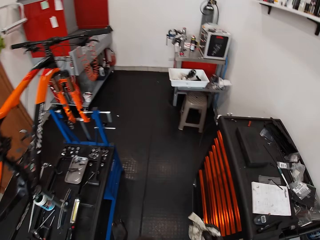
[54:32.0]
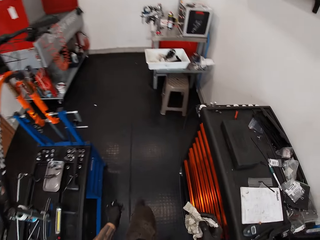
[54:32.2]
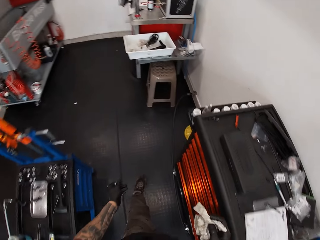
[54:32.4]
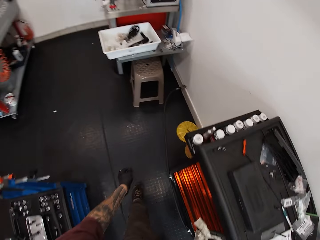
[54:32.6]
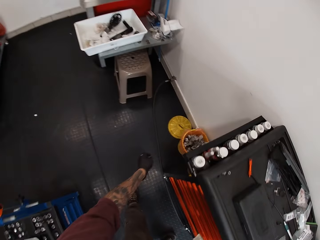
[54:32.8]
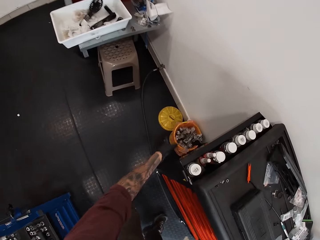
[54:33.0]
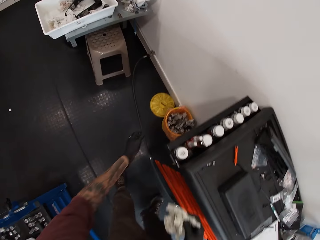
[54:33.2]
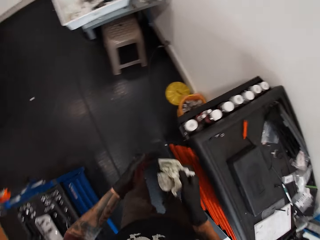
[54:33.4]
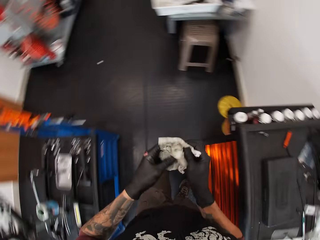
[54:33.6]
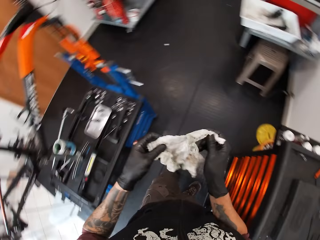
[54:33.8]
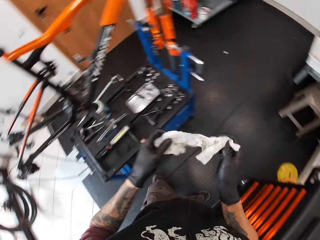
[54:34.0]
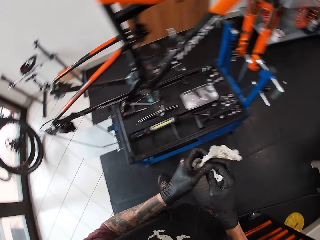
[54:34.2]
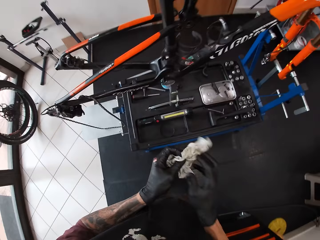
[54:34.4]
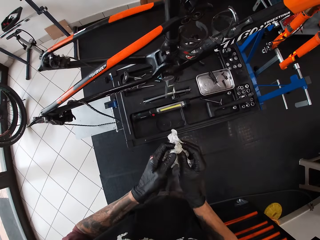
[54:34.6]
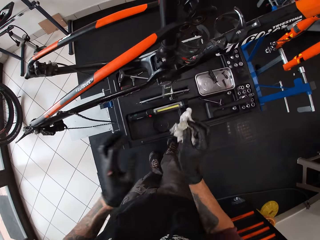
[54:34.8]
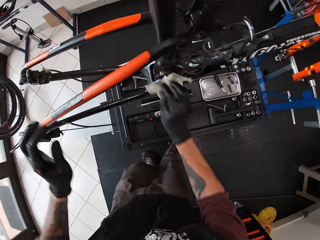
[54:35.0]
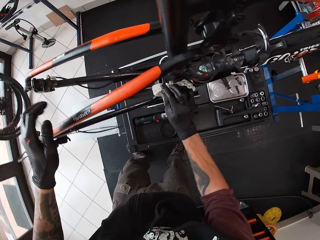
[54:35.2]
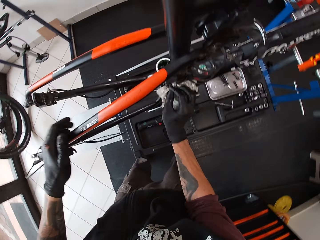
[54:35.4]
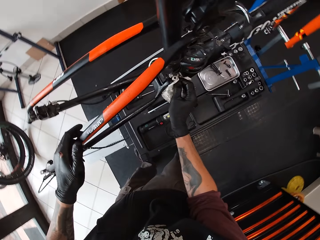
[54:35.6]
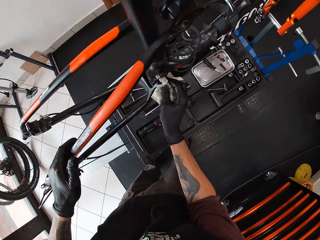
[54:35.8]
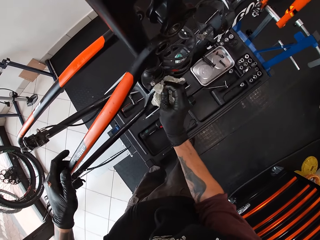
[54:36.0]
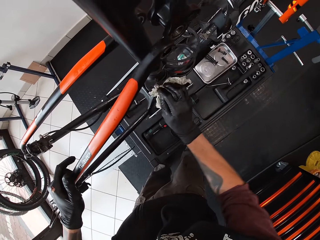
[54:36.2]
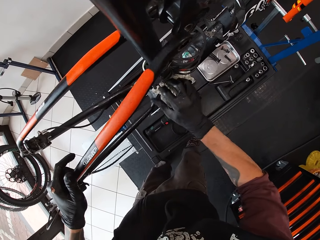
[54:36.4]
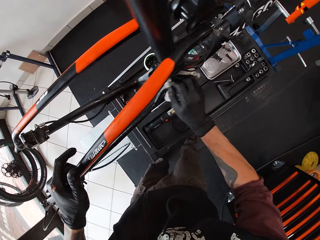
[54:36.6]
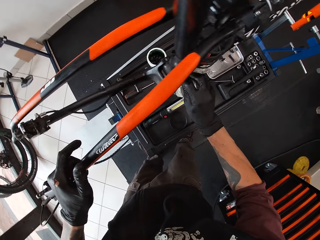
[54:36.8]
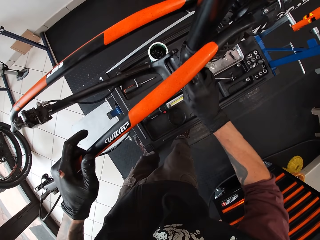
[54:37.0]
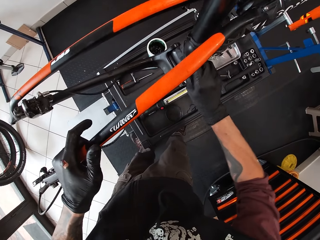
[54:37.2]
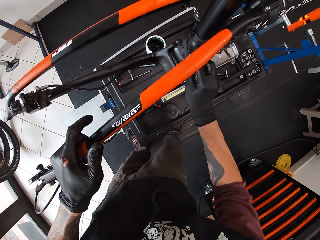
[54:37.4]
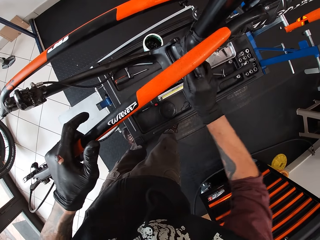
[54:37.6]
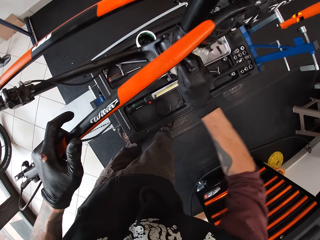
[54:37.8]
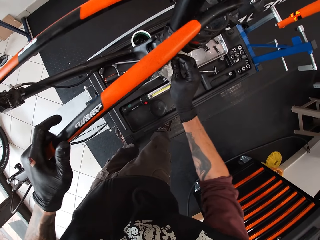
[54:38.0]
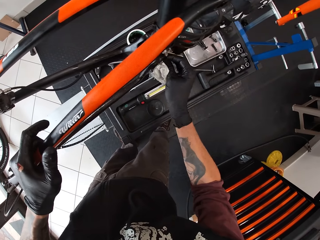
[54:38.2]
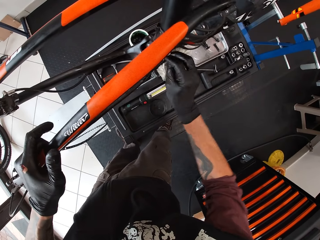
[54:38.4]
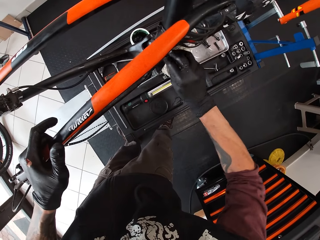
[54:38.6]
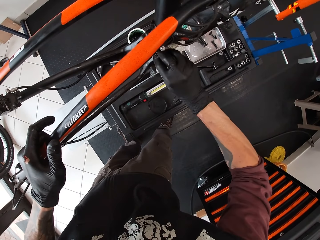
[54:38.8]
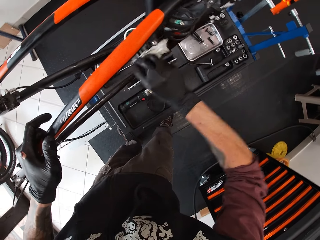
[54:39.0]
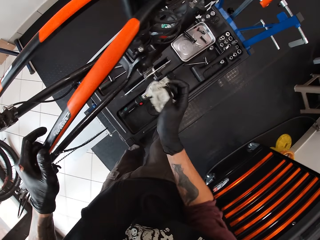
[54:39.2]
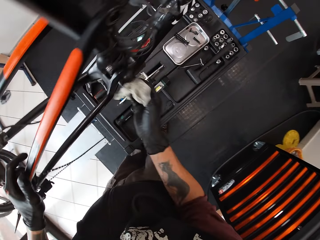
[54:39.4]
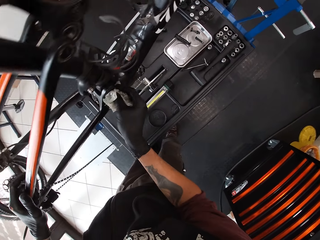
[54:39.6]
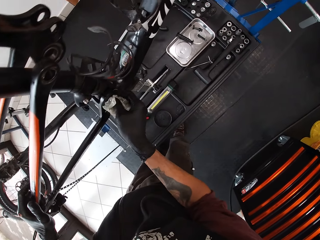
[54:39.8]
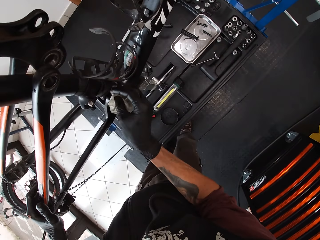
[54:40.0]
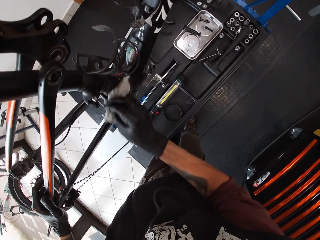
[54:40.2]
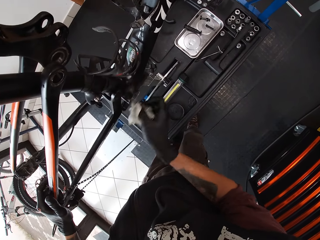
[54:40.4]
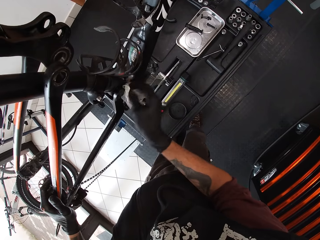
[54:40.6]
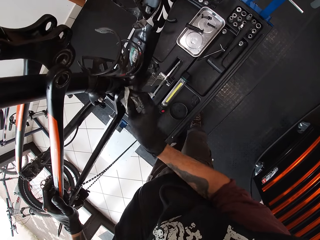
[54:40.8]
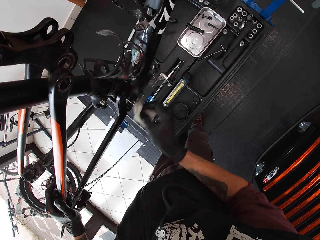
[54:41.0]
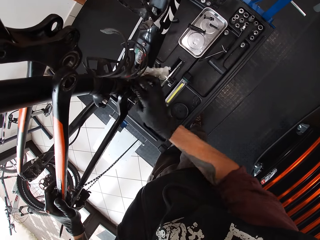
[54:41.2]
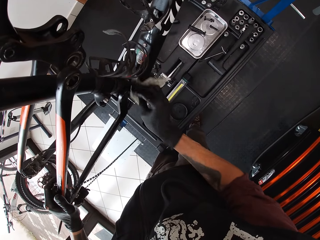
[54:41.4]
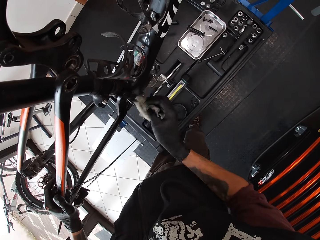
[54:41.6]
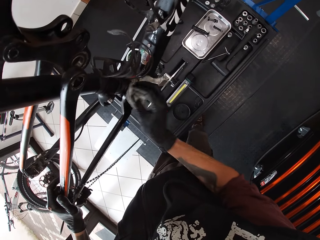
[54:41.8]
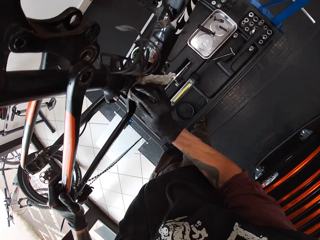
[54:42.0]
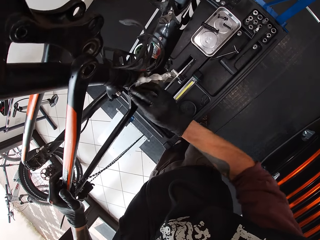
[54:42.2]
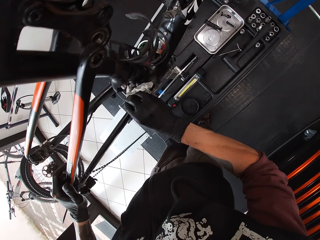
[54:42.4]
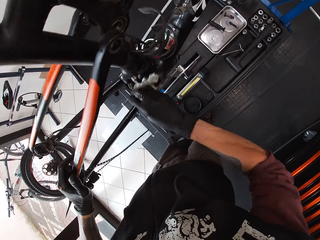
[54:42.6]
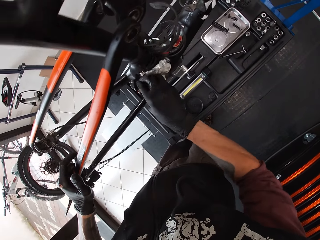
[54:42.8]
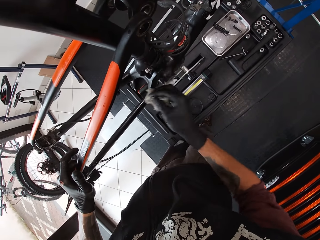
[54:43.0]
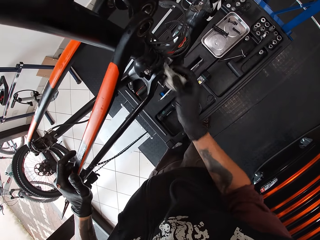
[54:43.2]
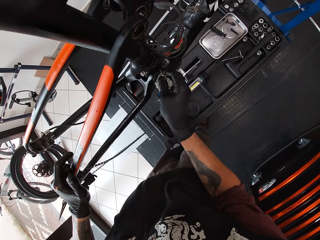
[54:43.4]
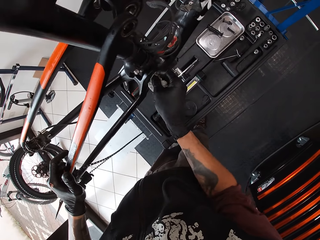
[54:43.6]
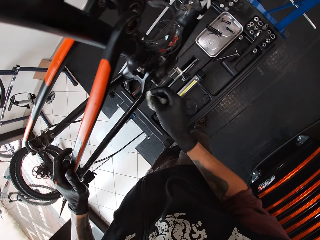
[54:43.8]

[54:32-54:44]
The camera wearer walks around the bike. He drops the tissue paper in his left hand in a waste bin on the ground. He spreads the paper with both hands and squeezes the paper with both hands. He cleans the chainring with the paper in his right hand. He places his left hand on the bicycle.

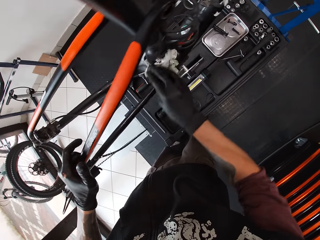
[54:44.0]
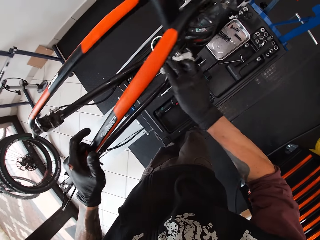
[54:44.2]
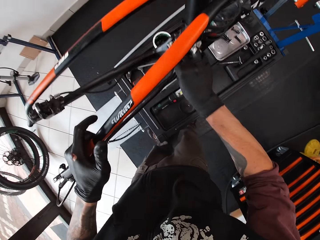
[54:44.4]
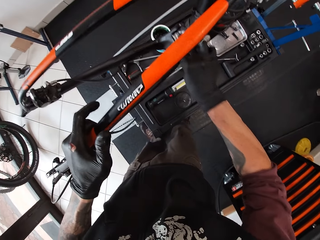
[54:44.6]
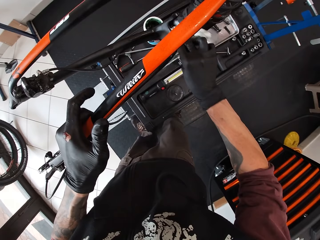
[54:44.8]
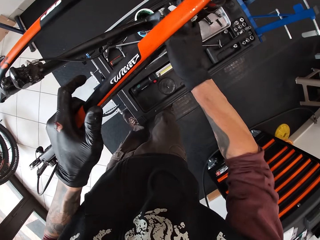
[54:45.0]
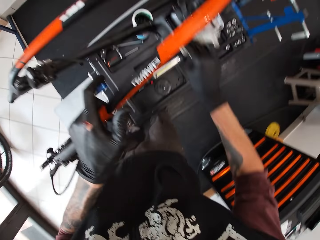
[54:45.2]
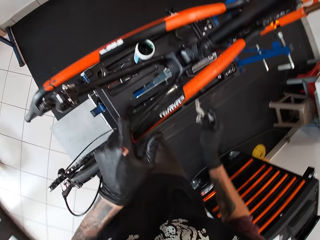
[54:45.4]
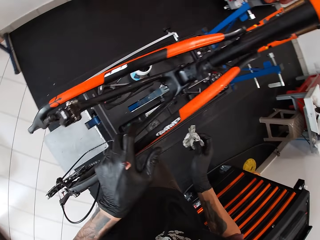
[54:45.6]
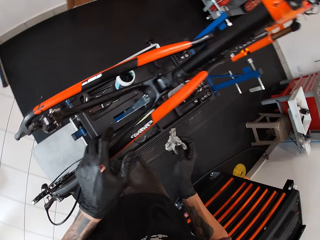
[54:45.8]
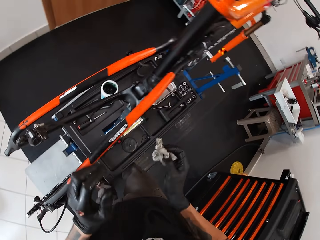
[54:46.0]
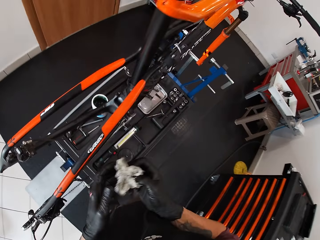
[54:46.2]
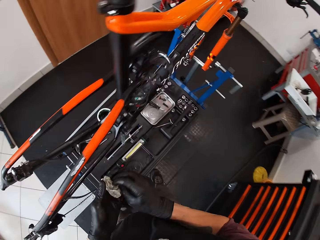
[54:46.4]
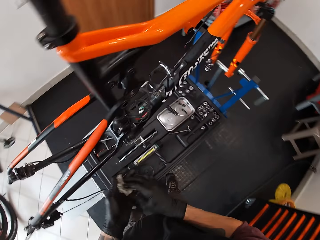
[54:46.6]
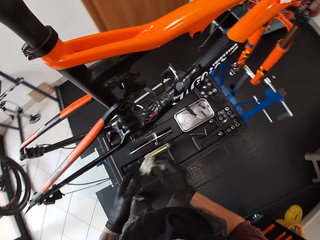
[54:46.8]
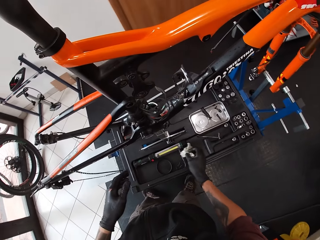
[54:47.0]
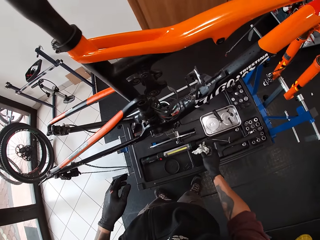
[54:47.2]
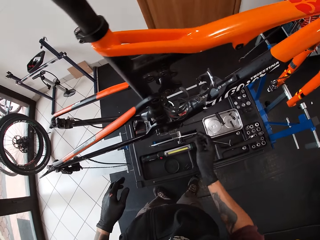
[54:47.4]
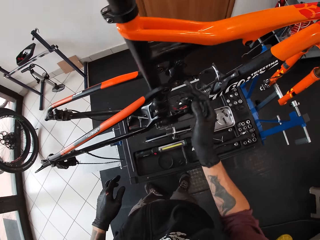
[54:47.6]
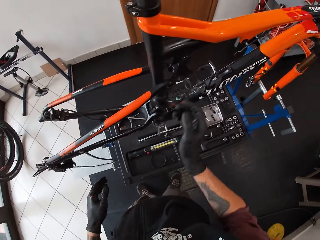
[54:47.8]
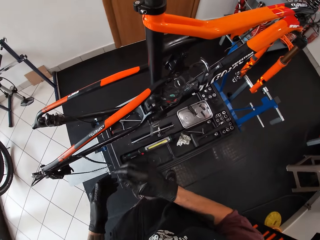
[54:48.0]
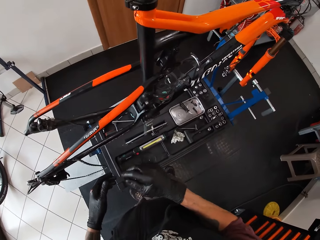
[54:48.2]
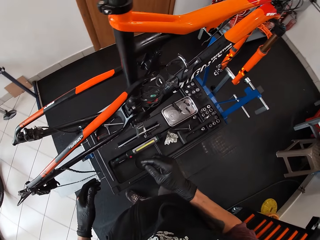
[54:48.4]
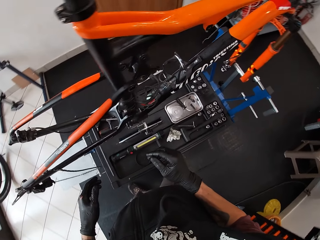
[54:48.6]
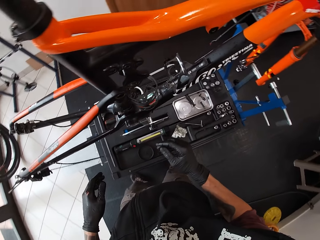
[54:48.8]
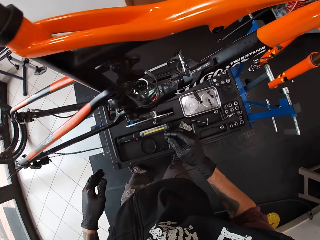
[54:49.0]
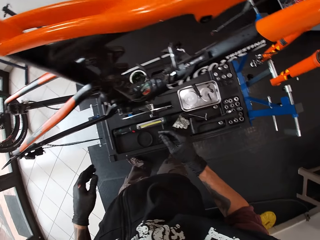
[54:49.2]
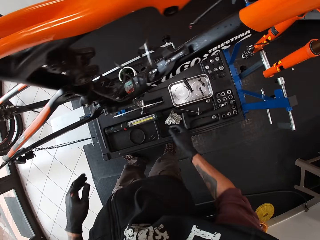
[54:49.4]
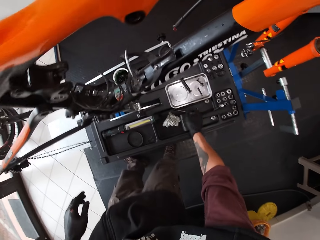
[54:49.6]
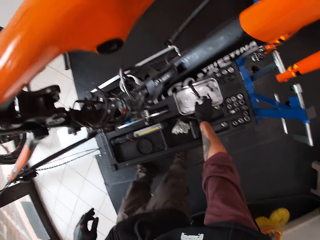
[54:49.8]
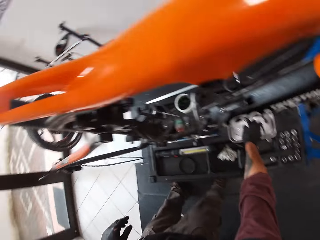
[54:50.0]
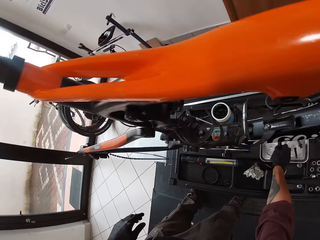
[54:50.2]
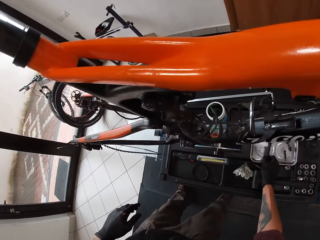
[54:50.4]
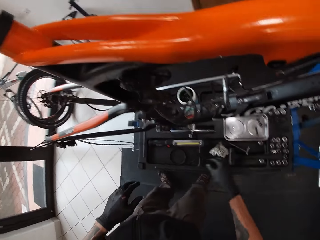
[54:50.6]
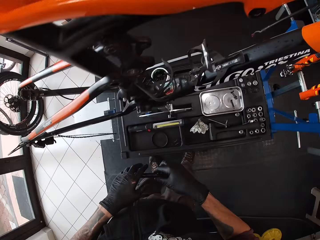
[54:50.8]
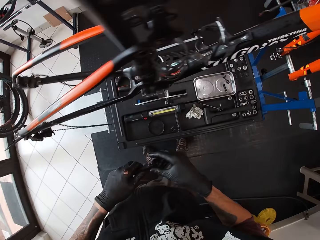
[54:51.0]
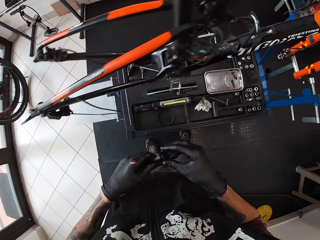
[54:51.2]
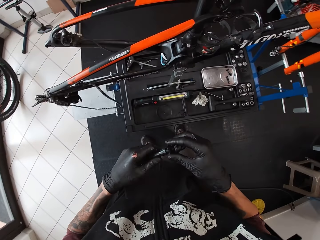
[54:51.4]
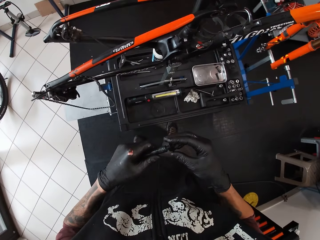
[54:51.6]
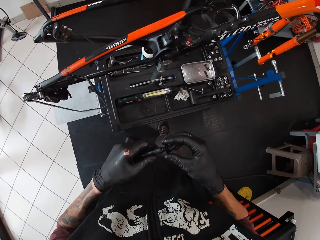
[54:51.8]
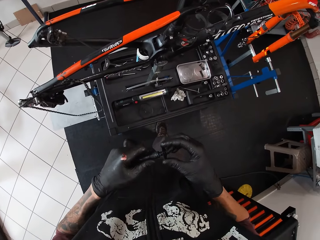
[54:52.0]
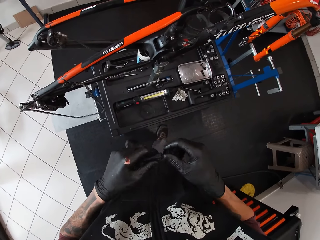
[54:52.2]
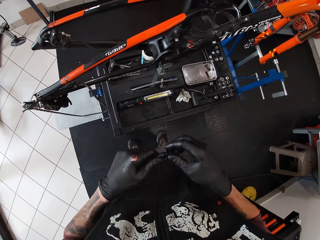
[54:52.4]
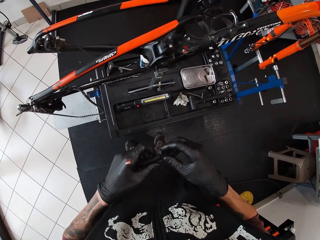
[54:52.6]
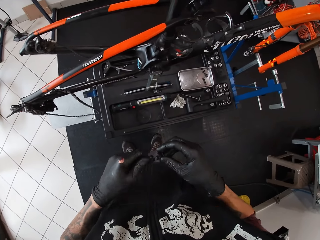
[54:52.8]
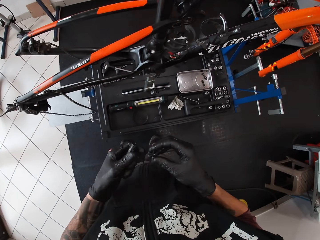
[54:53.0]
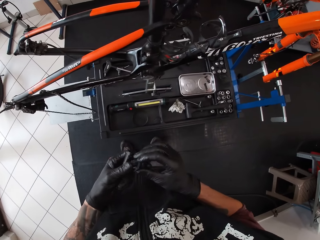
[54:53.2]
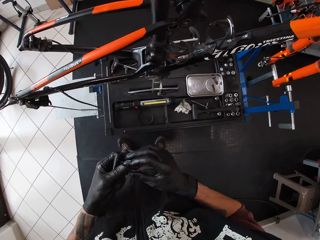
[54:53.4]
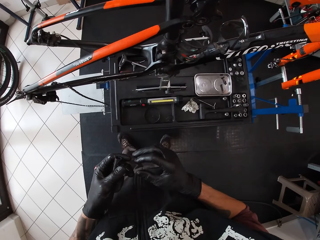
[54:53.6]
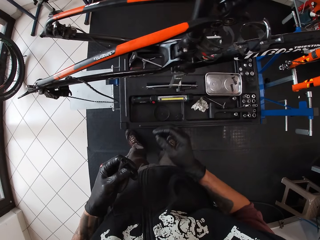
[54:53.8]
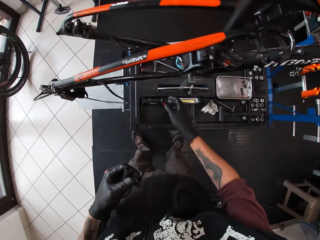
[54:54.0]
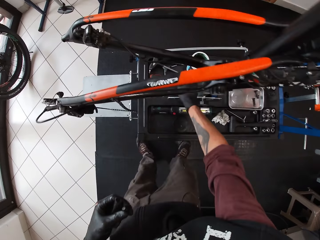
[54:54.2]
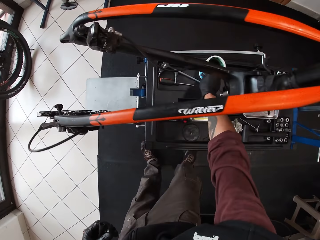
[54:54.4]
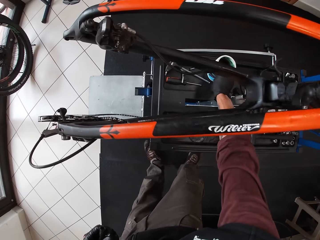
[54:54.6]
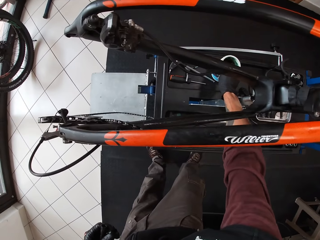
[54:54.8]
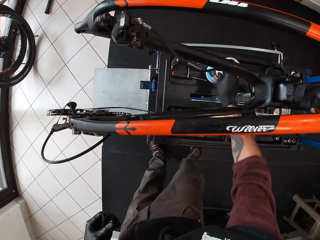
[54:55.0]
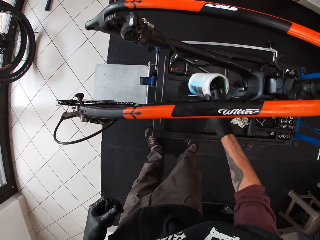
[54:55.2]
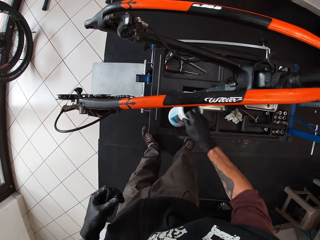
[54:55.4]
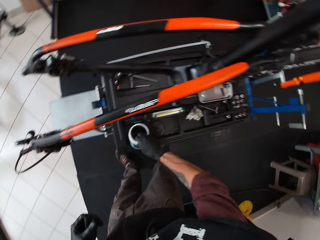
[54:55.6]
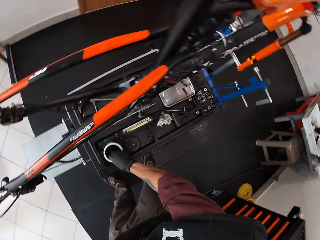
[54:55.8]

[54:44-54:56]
The camera wearer wipes the bracket shell with the tissue paper. He folds the tissue paper. He drops the paper on a bicycle repair stand. He looks at the bike. He picks up a metal rod or spindle kit from the bicycle repair stand with his right hand. He passes the metal rod in his right hand to his left hand. He removes a metal ring from the metal rod with his right hand. He opens the nut on the spindle kit. He picks up a lubricant container on the bicycle repair stand with his right hand.
